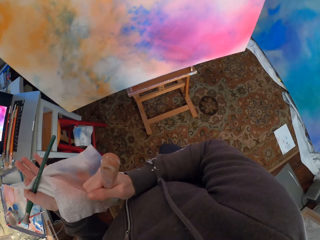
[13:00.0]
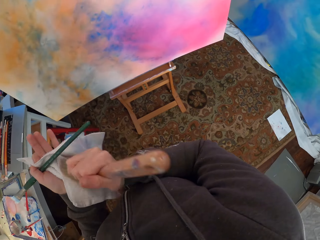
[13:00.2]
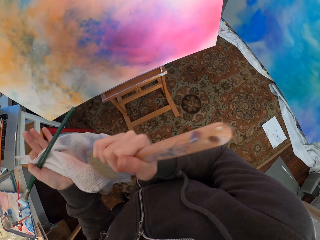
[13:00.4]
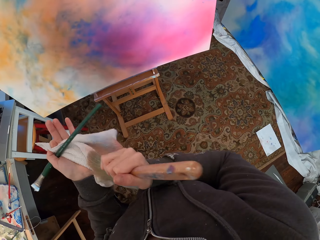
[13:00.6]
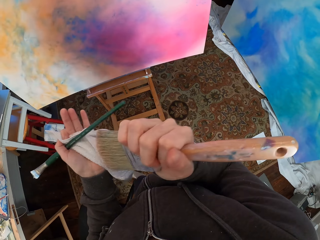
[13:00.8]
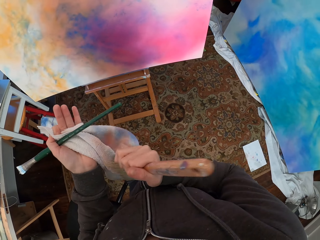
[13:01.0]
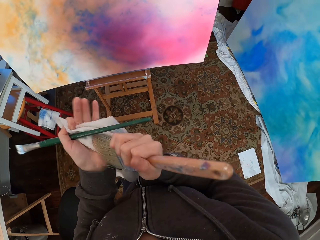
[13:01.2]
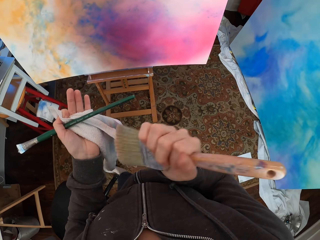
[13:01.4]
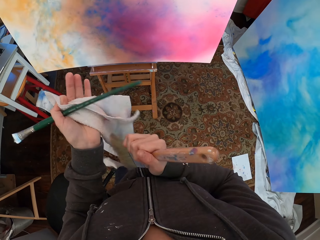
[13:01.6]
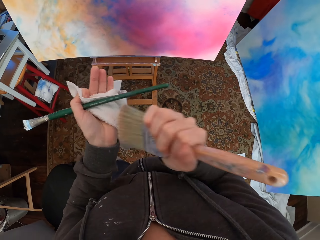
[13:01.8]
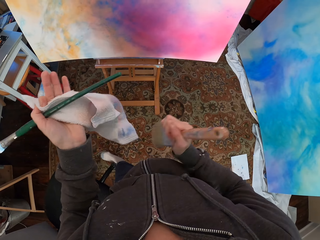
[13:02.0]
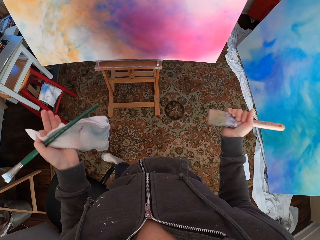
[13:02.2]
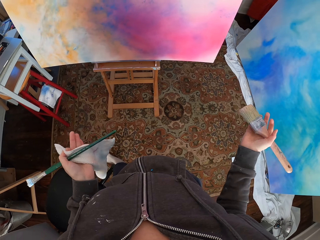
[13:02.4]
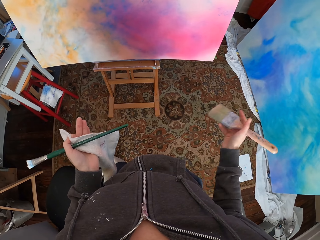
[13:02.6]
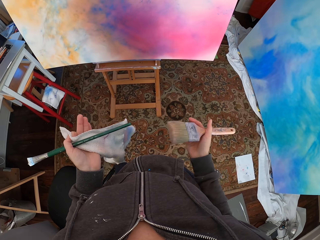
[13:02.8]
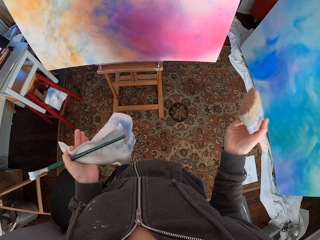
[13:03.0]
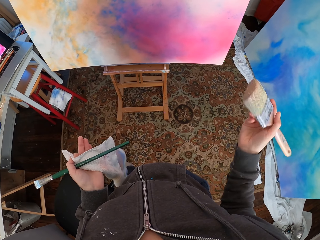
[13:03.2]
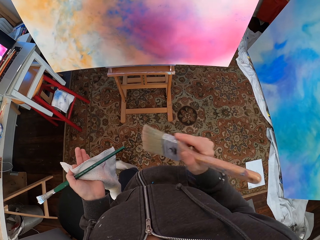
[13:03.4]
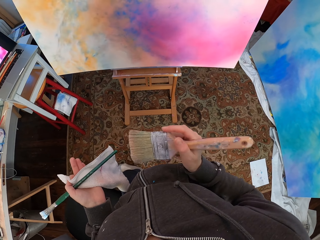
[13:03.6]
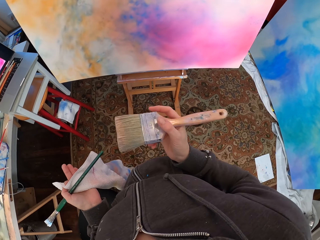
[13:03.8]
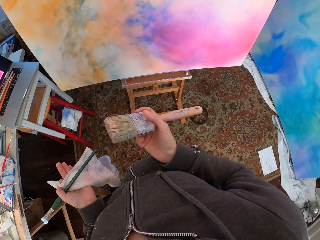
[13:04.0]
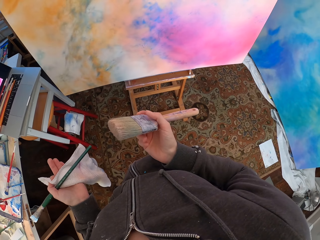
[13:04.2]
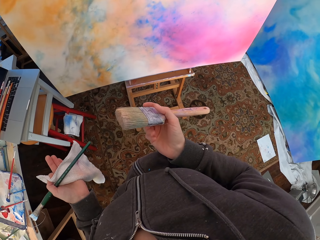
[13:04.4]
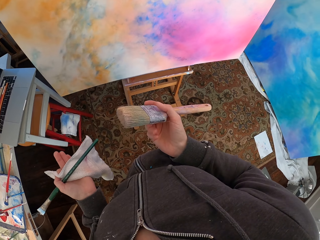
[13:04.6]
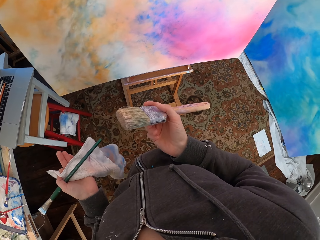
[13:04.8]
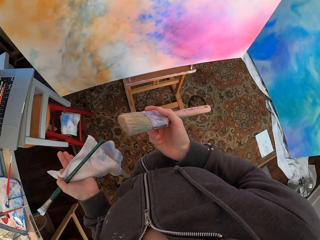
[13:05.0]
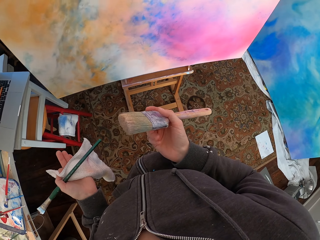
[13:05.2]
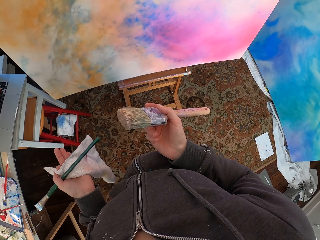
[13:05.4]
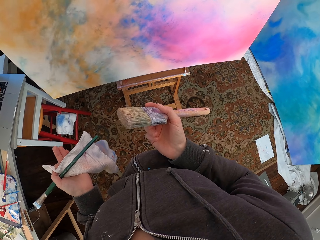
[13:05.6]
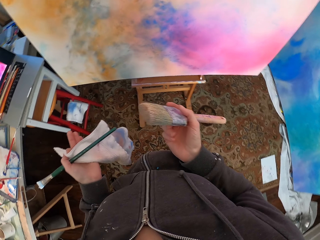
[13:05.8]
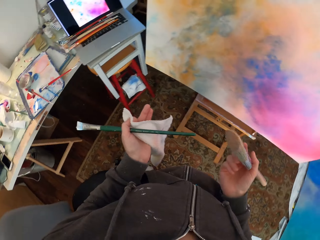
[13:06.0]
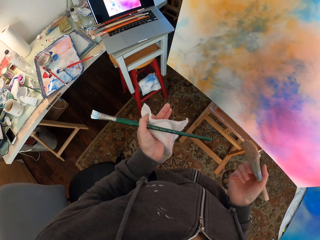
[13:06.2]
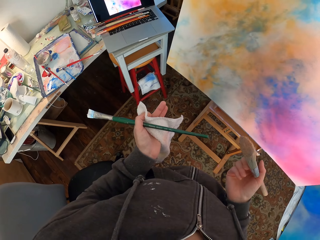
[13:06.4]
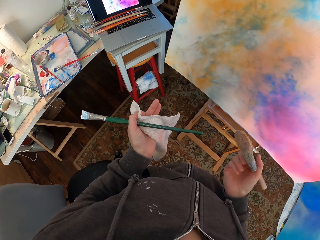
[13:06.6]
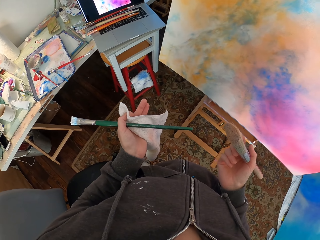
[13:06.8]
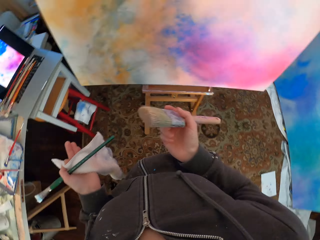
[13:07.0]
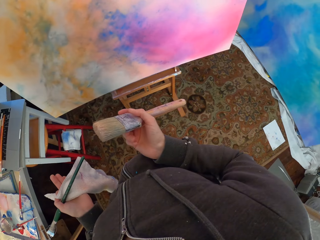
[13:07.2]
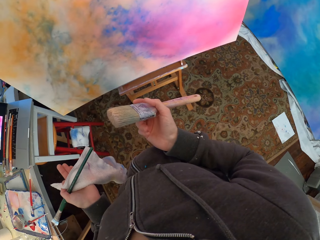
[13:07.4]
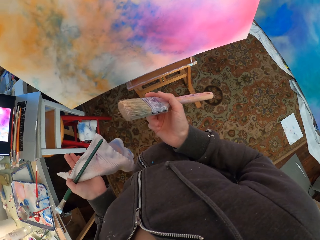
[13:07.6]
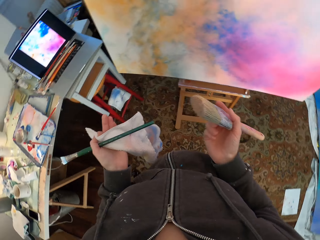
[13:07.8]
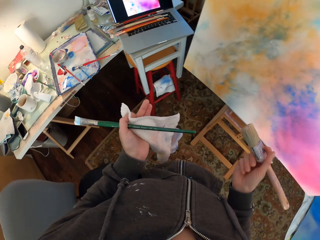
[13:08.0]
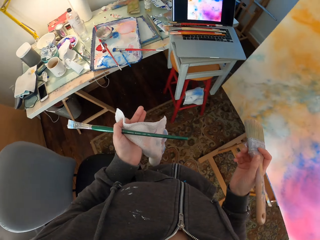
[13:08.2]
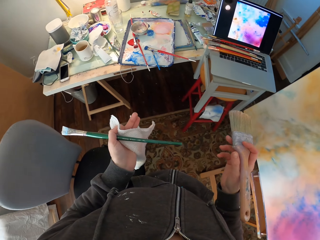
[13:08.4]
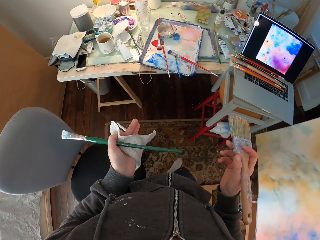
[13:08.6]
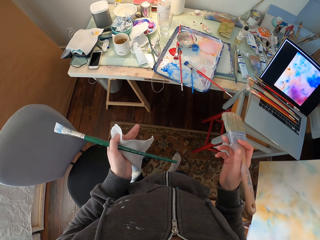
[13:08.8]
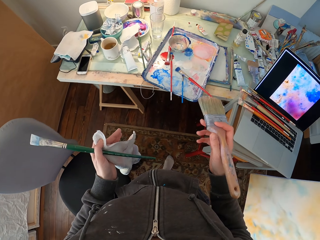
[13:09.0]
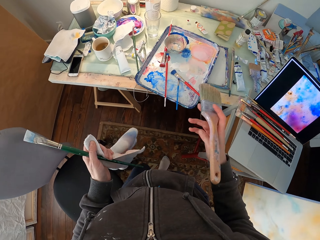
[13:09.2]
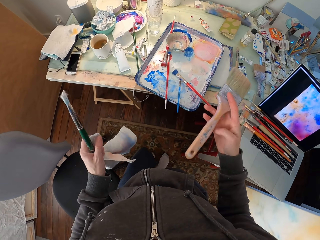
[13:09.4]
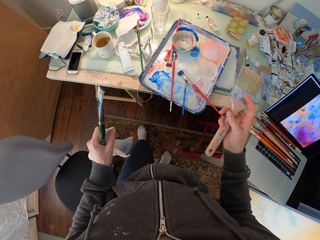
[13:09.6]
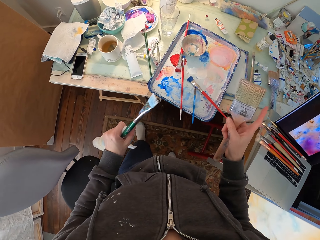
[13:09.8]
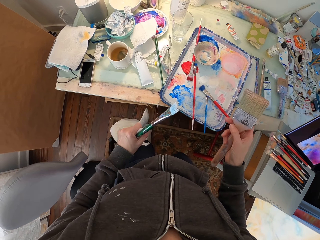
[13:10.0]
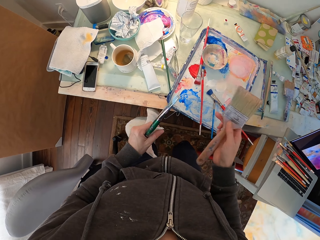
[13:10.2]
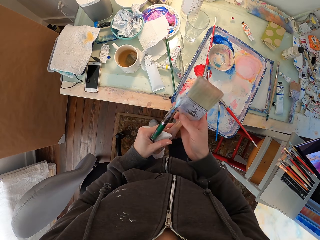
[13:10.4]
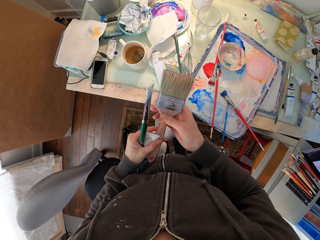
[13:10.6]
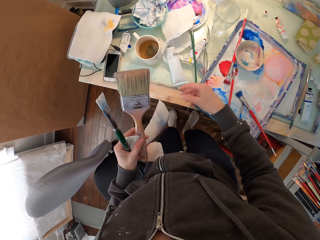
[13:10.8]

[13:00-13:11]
The camera wearer moves beside the canvas. They look around. They move the brush on the hands. They look at the brush. They look at the laptop. They look at the canvas. They move towards the table.

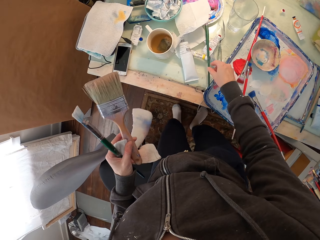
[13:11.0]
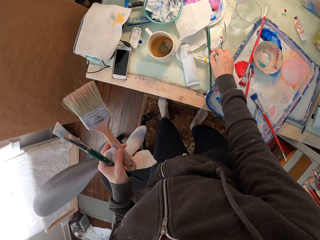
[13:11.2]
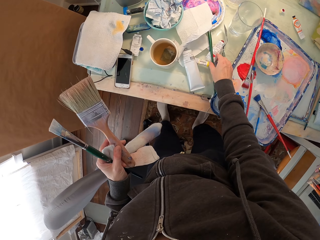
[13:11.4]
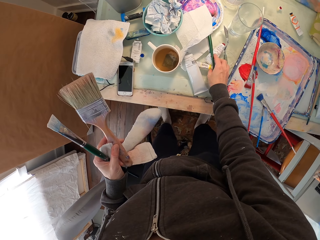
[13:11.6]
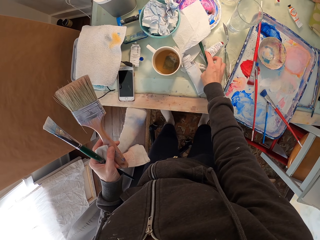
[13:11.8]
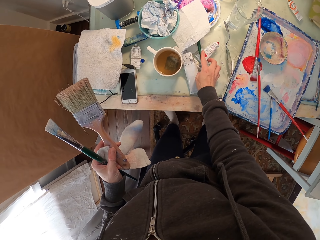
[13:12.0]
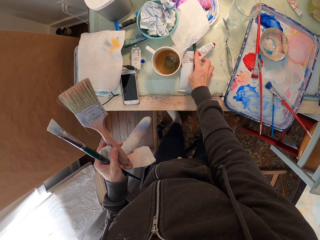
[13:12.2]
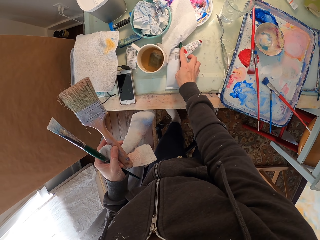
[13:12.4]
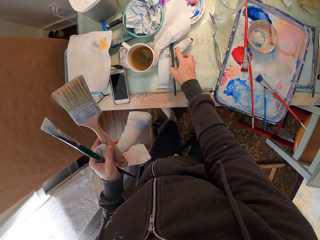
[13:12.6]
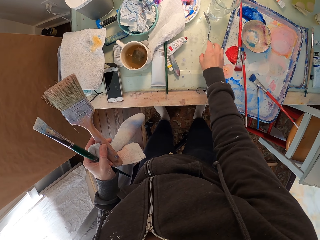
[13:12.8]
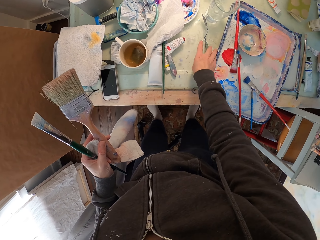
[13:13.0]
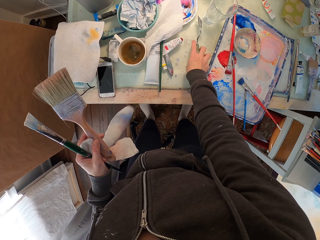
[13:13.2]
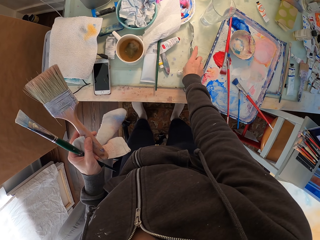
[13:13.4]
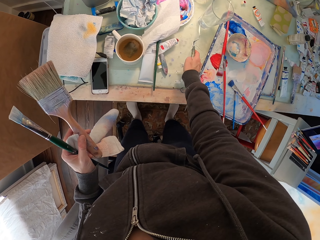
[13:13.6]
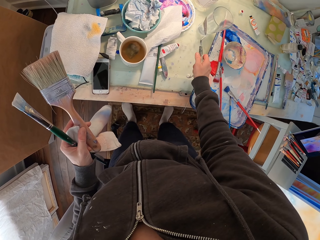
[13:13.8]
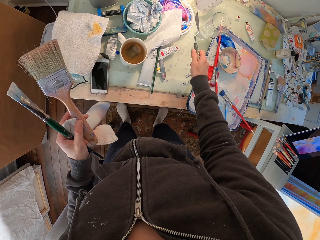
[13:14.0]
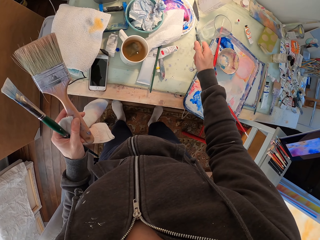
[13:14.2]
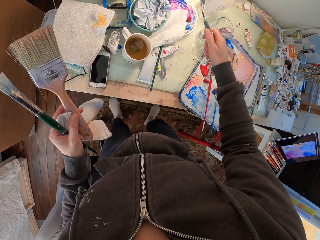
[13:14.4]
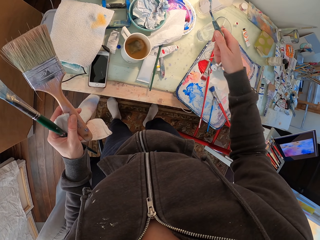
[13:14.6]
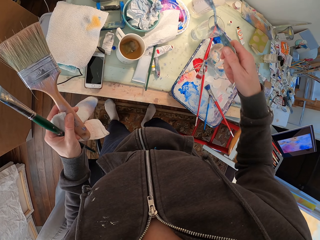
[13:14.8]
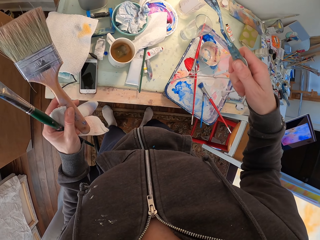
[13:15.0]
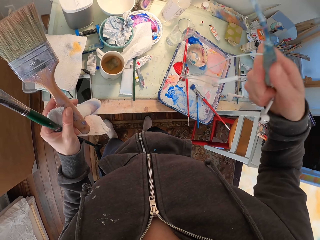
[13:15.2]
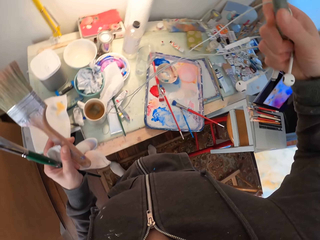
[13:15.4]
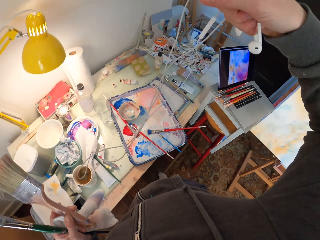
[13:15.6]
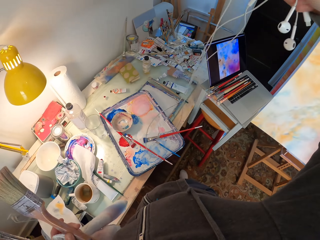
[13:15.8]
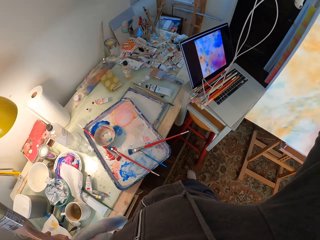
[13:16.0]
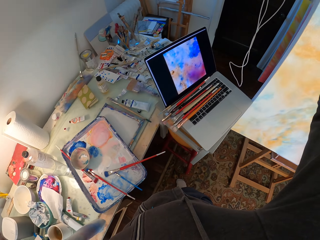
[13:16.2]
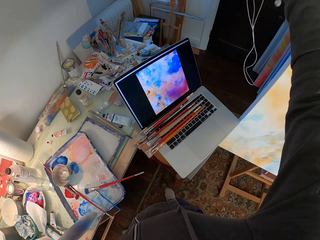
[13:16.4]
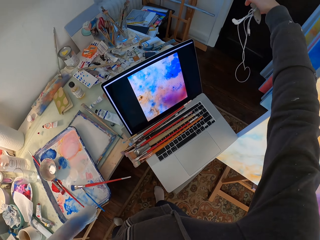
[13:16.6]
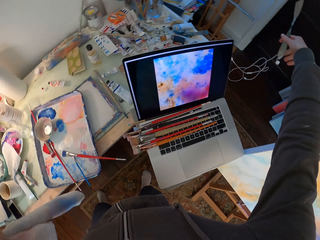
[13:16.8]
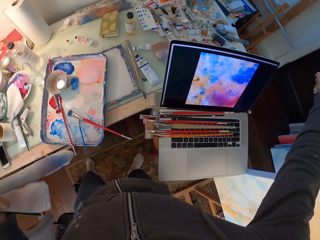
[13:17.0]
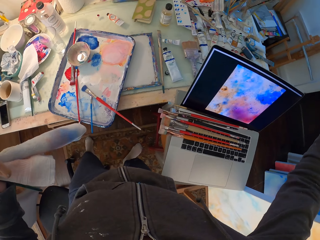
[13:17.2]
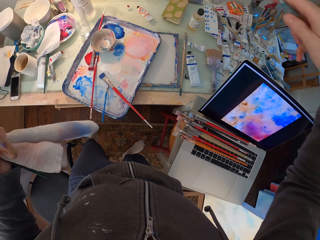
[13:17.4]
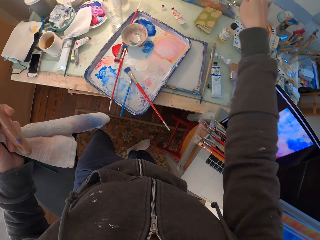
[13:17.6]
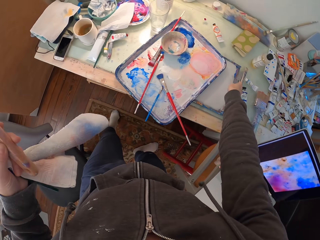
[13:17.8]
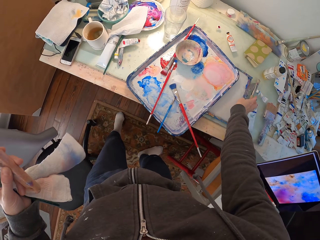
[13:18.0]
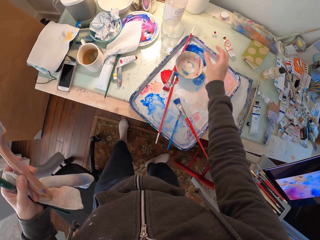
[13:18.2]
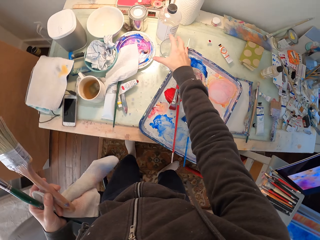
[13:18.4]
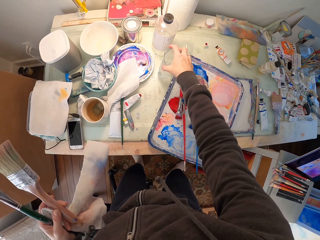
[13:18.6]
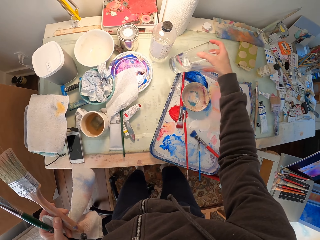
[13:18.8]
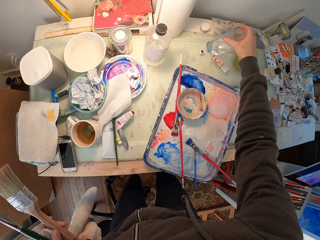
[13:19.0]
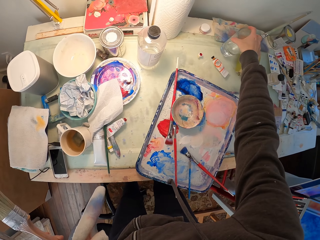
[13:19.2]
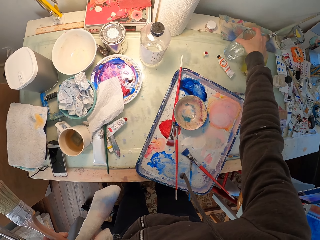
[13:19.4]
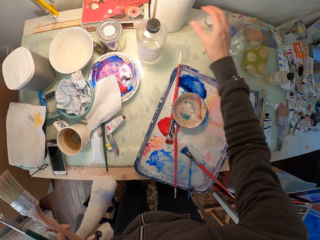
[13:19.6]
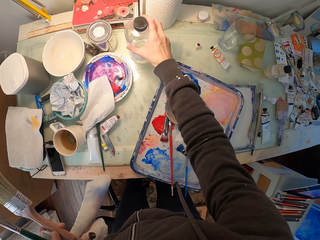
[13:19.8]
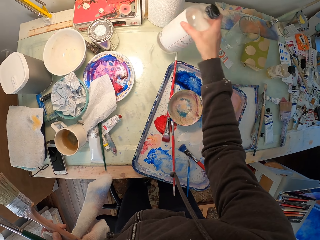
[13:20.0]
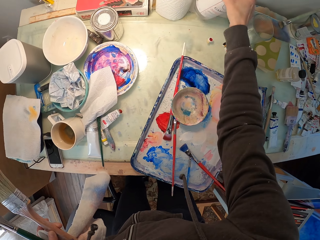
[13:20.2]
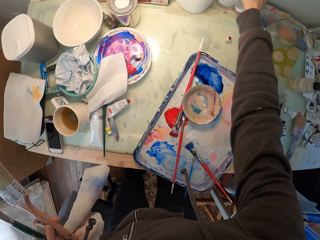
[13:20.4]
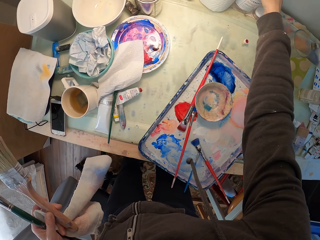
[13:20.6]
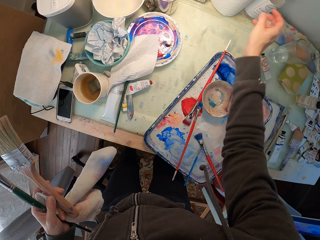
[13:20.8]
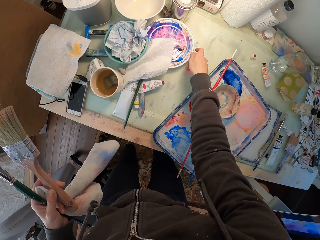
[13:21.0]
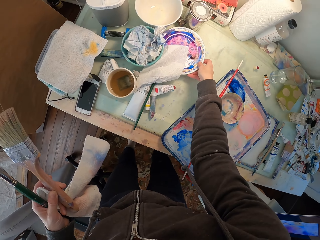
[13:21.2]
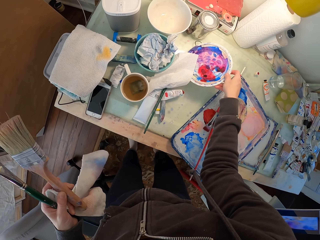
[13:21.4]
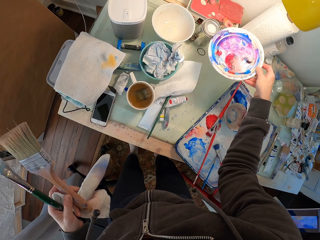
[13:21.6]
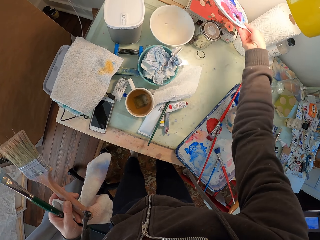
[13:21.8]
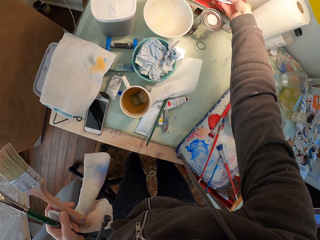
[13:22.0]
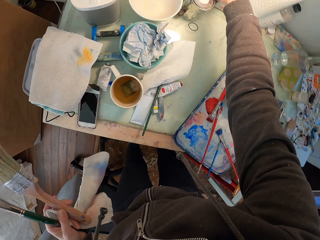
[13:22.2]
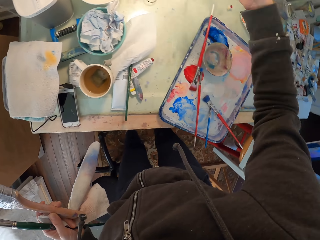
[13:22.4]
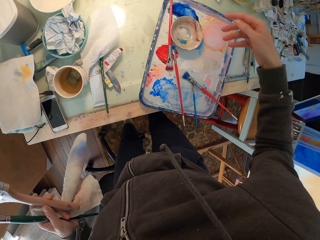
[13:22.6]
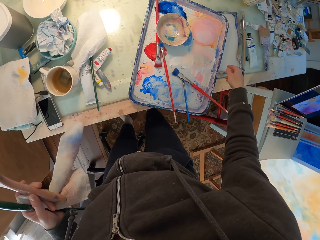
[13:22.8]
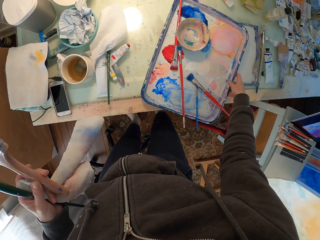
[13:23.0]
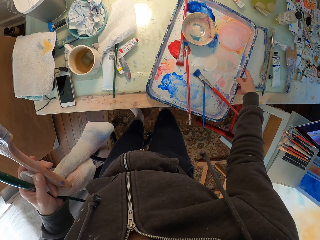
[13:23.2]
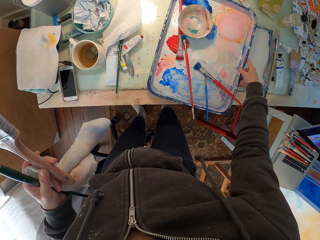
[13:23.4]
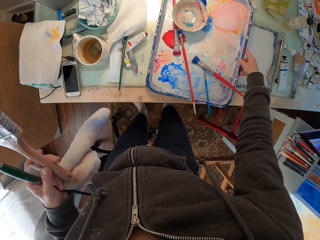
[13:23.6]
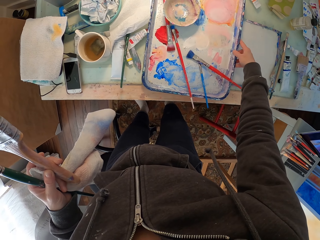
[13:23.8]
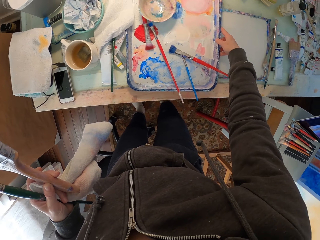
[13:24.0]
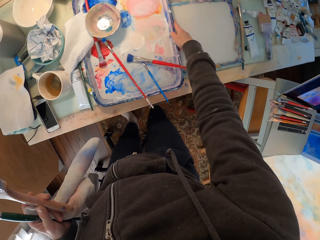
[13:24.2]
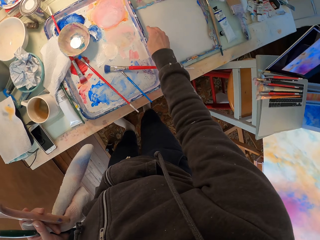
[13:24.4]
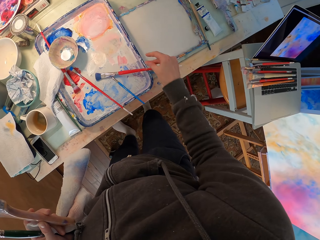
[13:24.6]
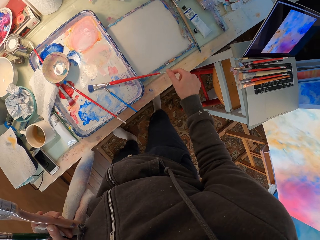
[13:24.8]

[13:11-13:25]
The camera wearer puts the brush on the left hand. They move the items on the table aside. They pick up a spatula. They pull the earphones and drop the earphones down. They put the spatula on the tray. They take a glass. They put the glass on the table. They take a bottle. They put the bottle on the table. They pick up a plate or paint. They put the plate on the table. They move the tray on the table.
